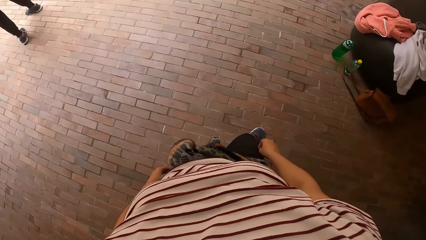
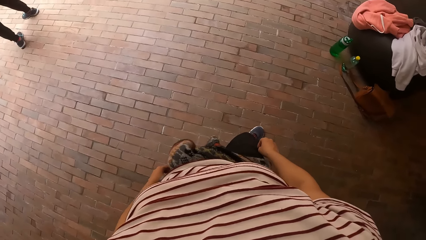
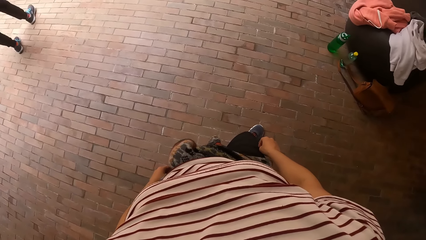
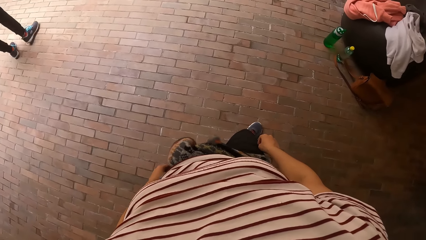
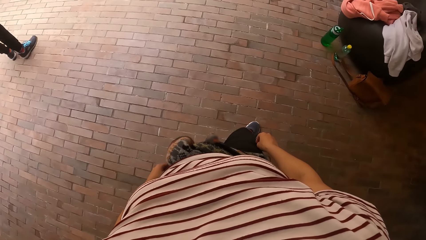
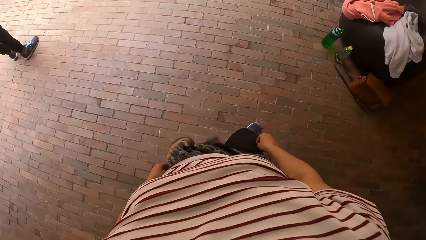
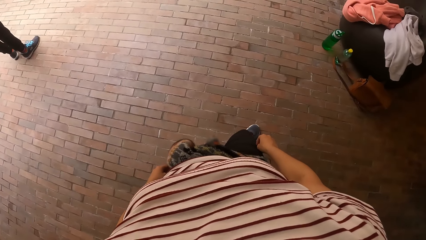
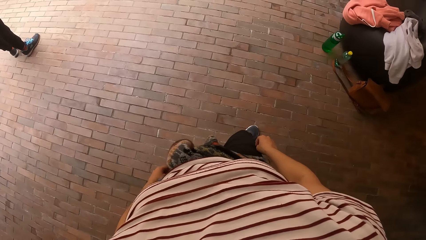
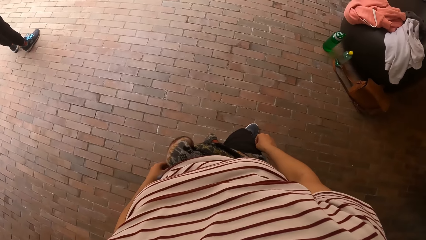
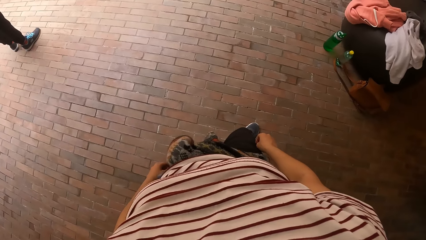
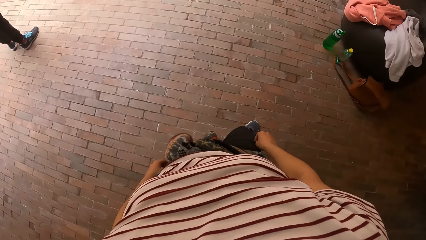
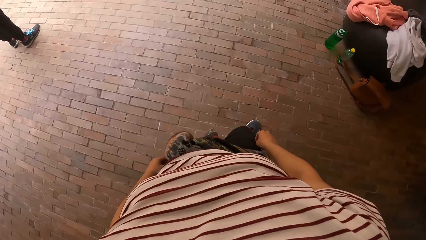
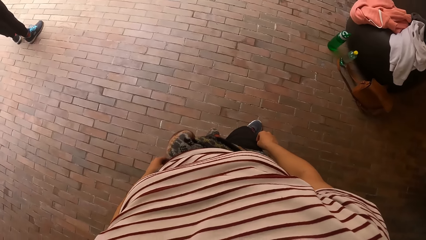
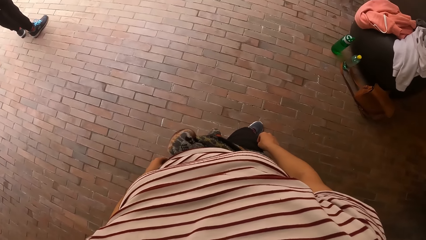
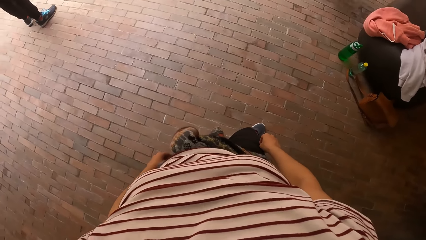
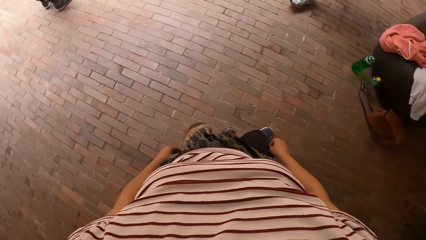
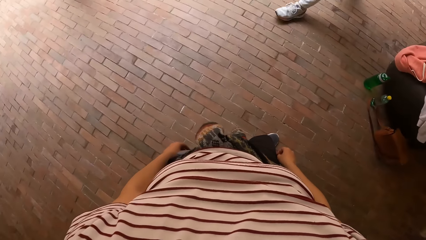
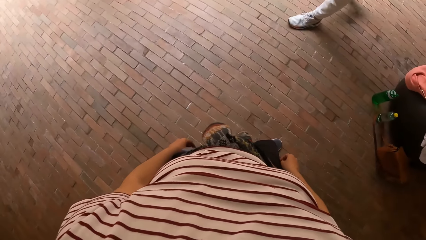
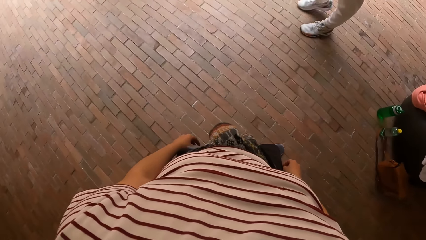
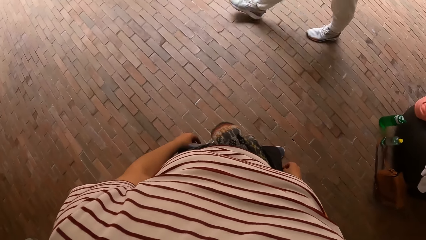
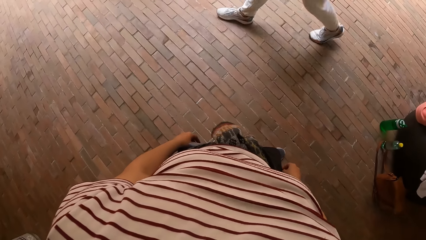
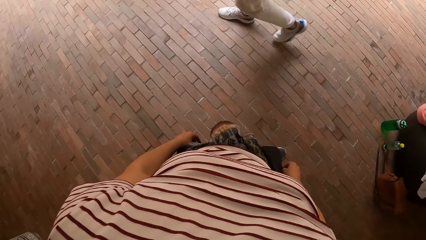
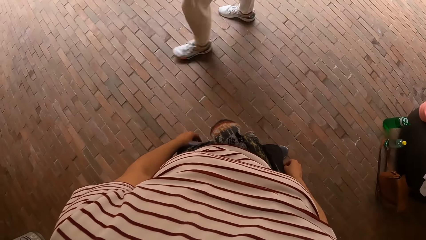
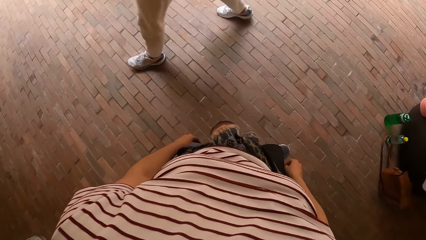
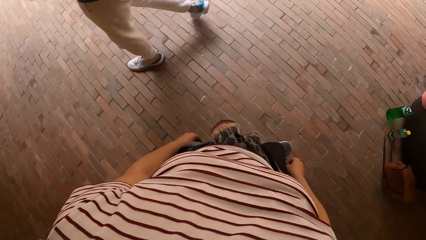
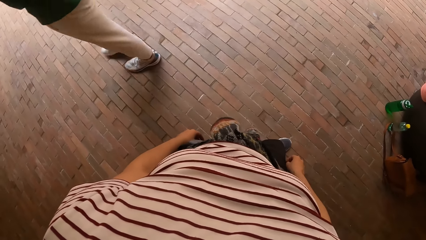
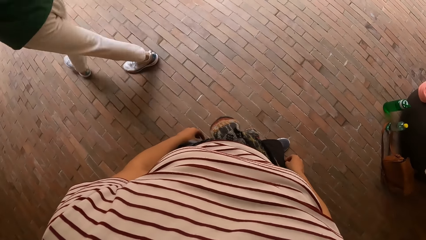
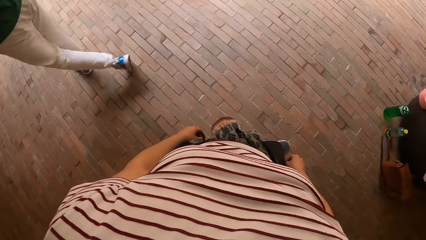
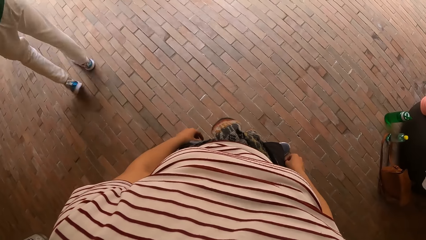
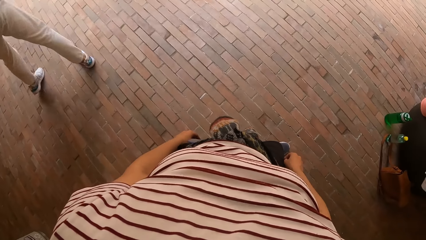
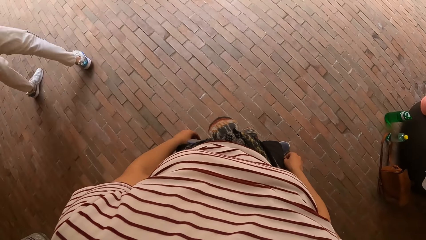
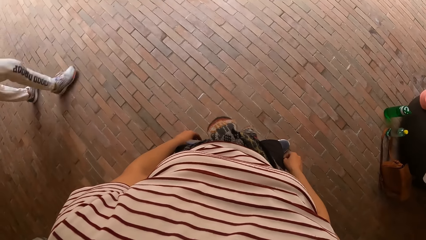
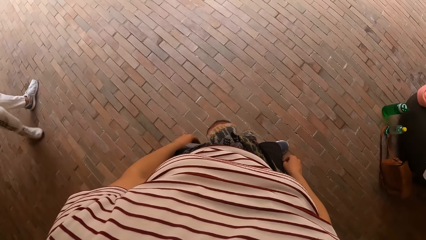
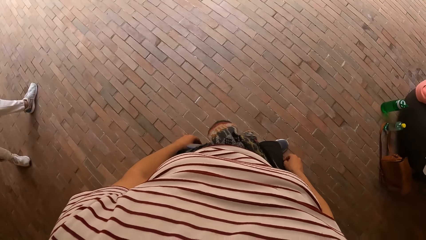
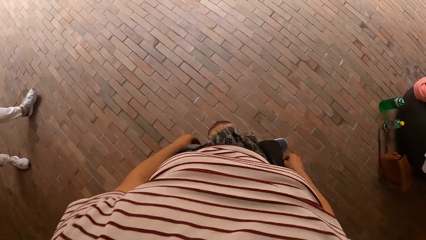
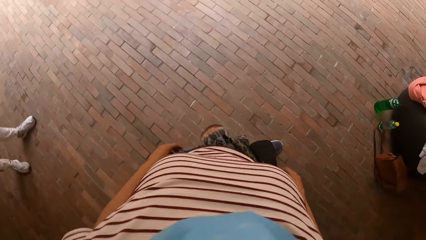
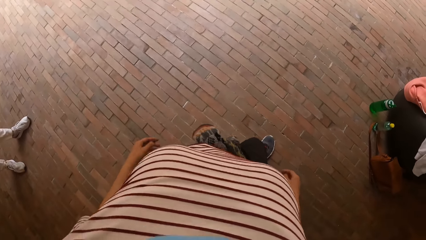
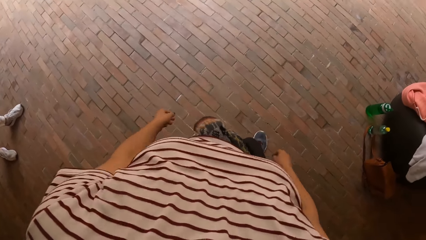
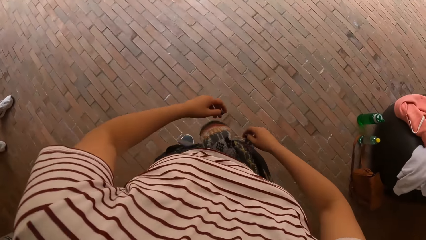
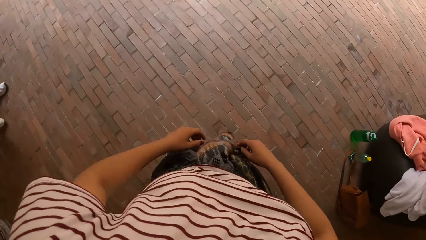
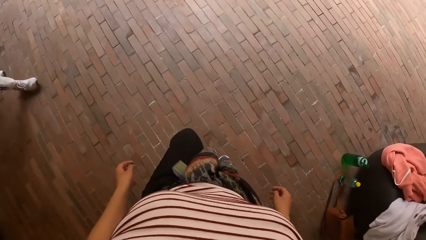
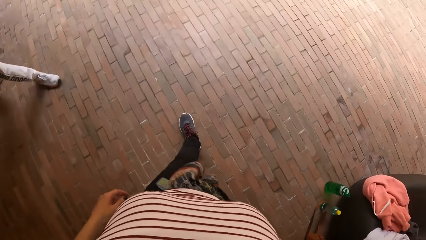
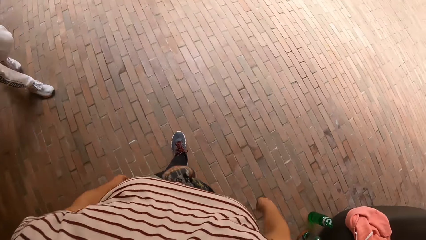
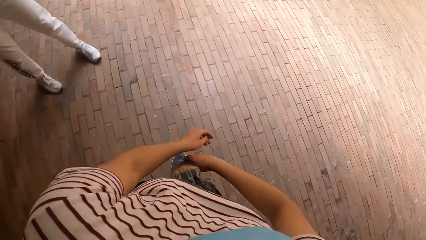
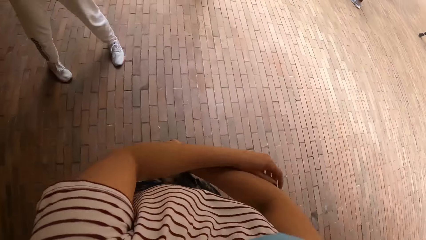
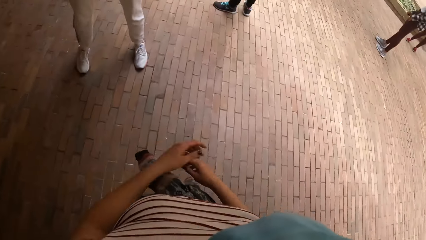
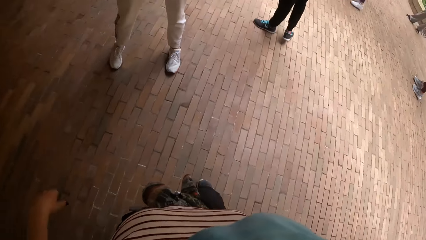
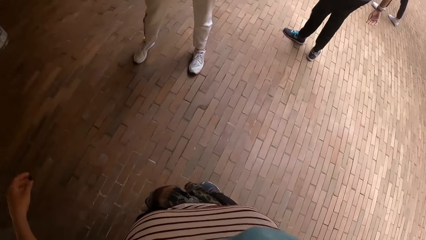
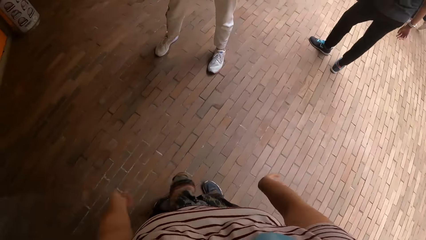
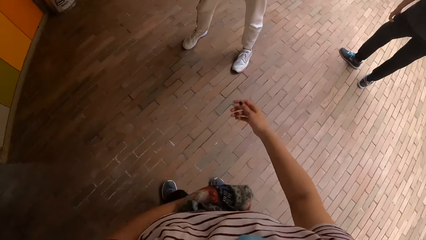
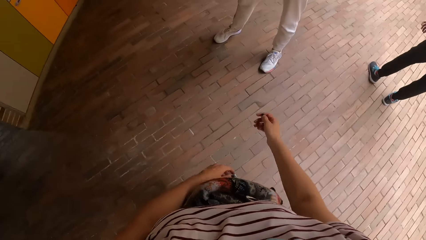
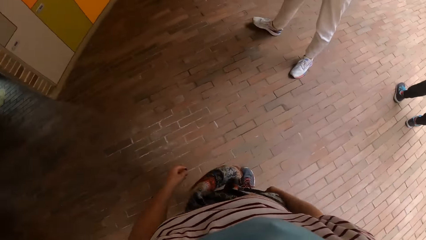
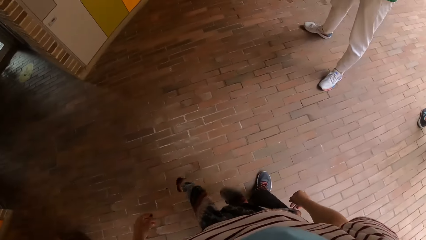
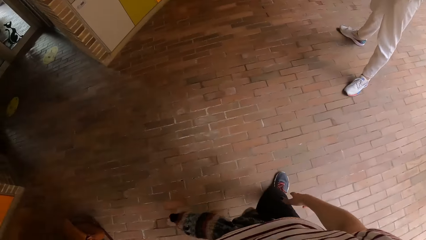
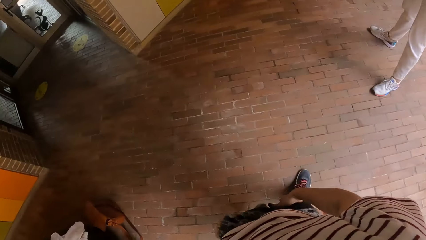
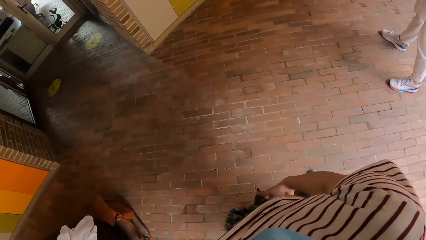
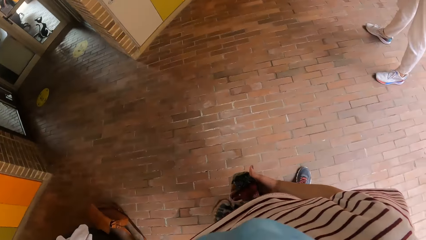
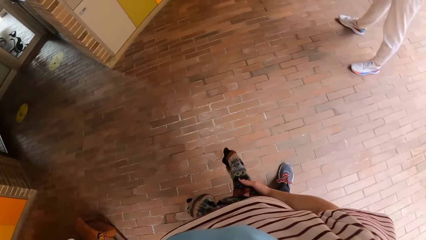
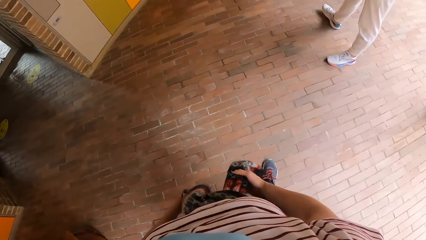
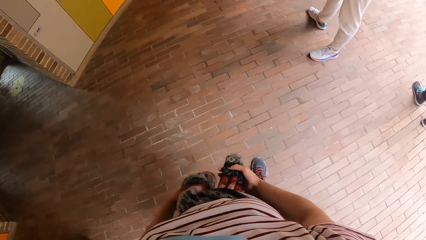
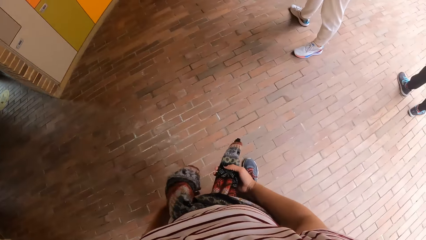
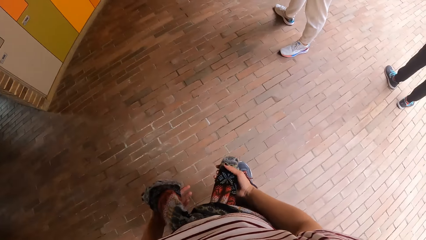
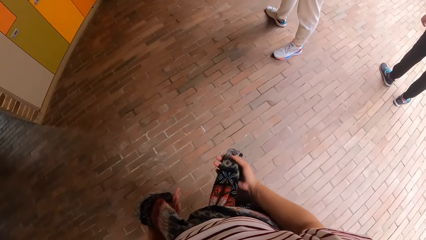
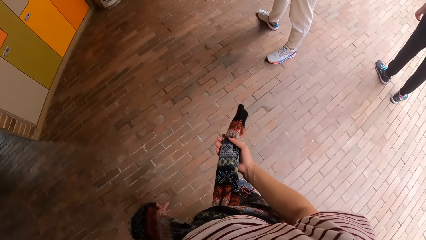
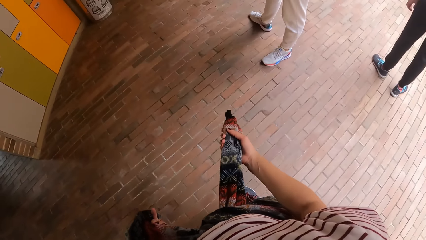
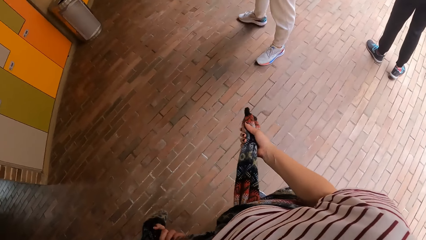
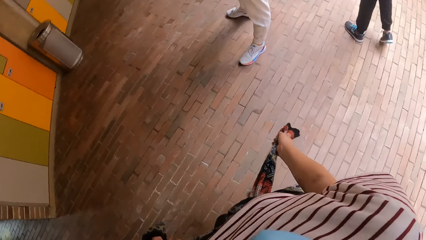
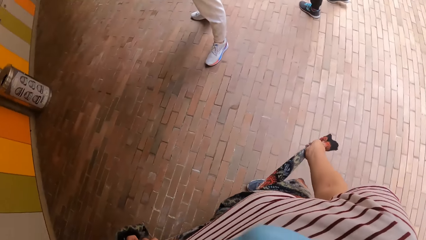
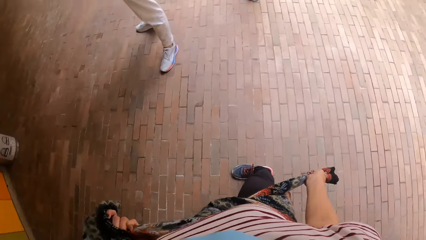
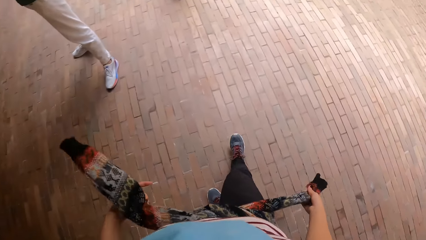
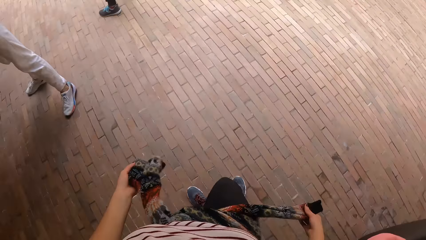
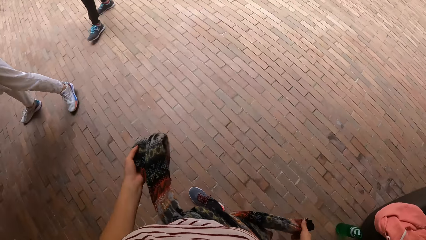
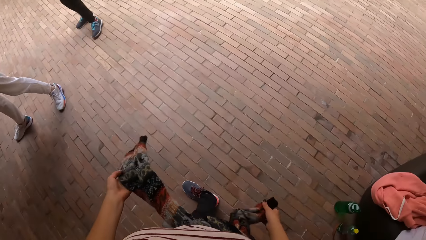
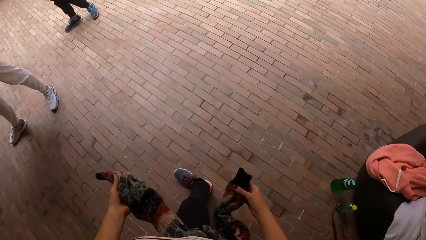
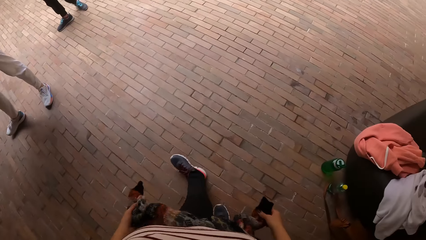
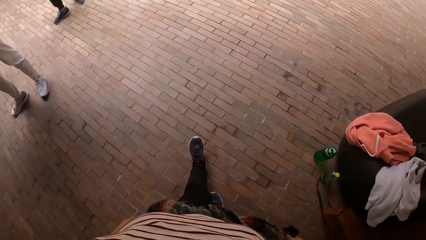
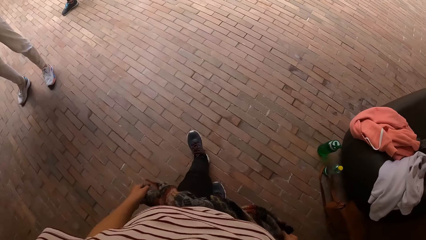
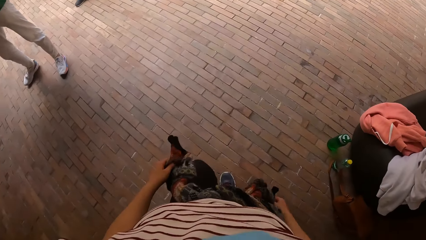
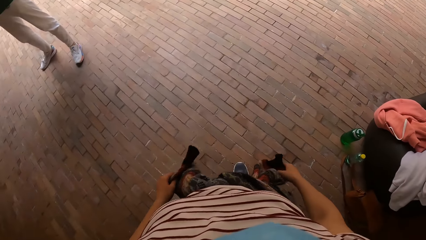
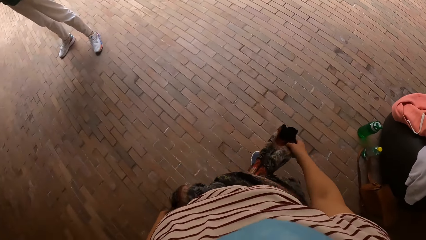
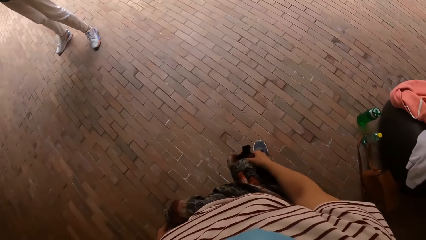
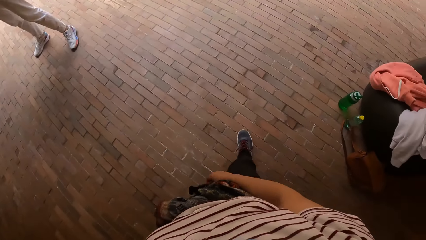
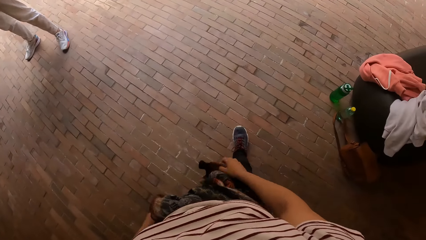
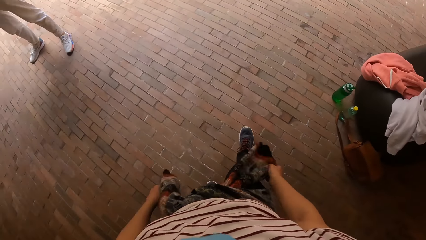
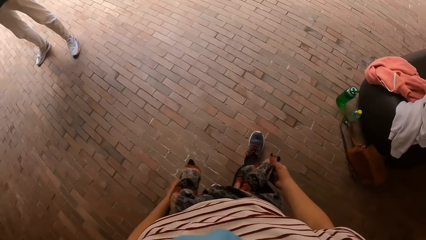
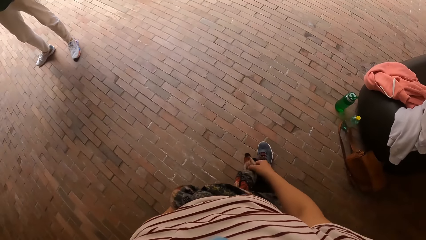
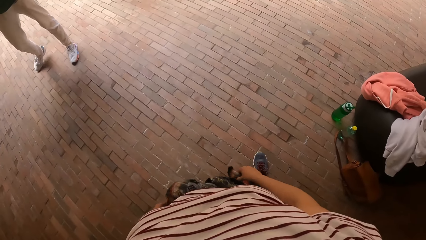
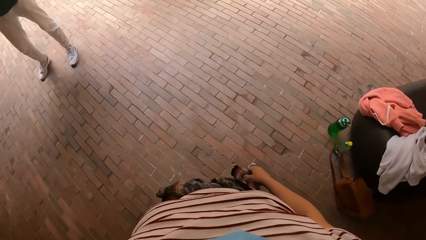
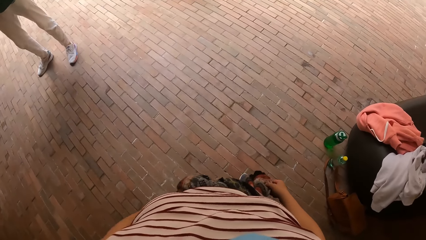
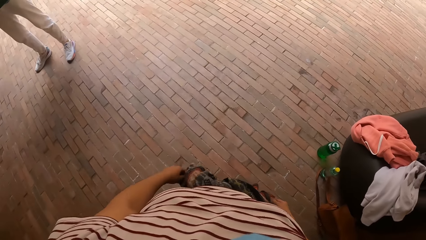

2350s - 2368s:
The camera wearer dances with friends. She looks around. She holds the sweater around her waist with both hands. She pulls the sweater in her waist. She turns around. She pulls the sweater in her waist. She looks around.
